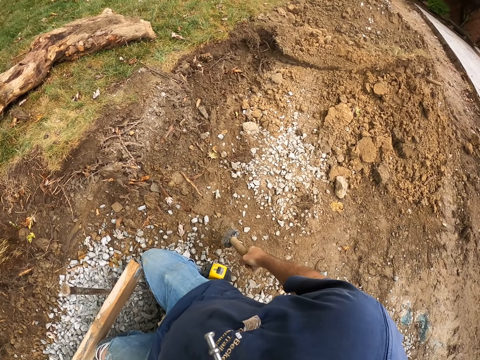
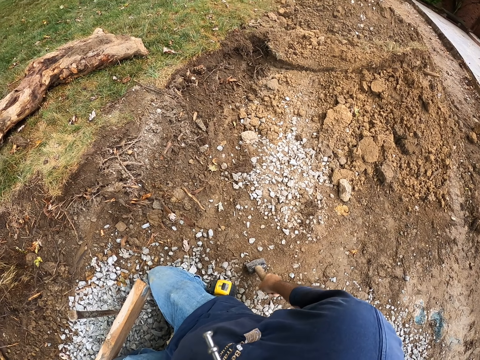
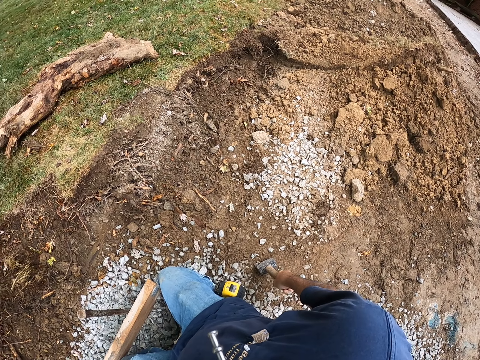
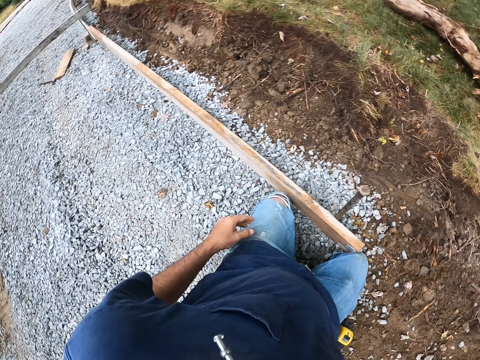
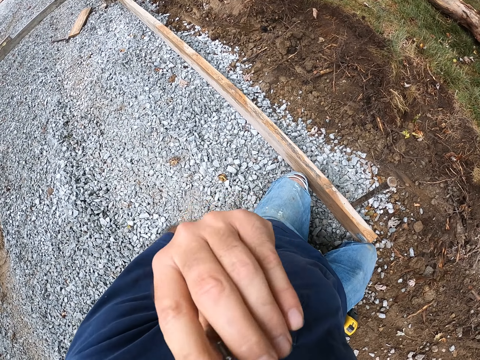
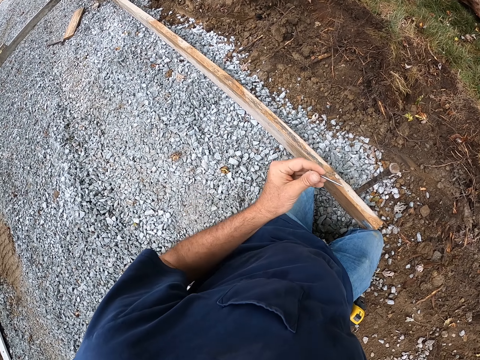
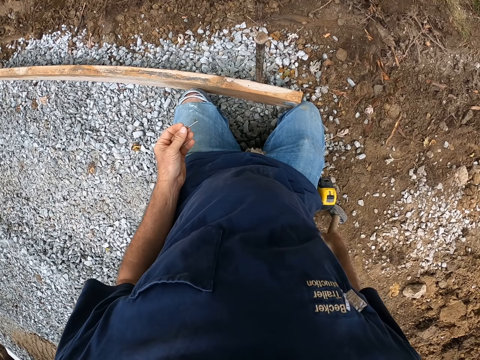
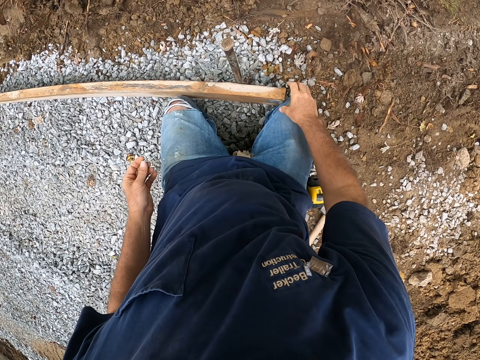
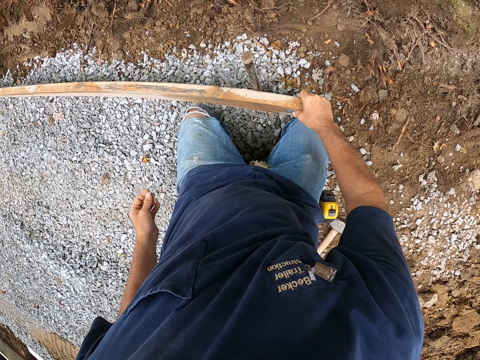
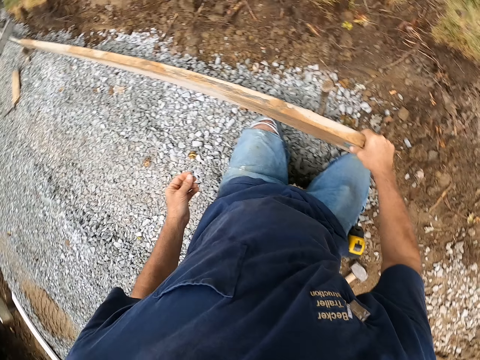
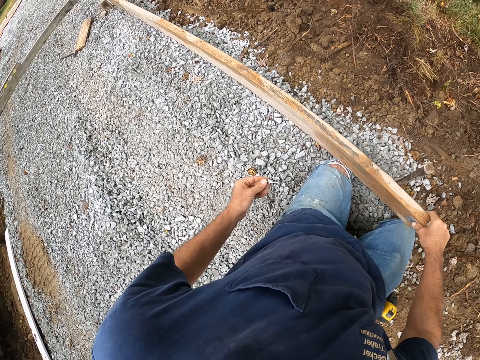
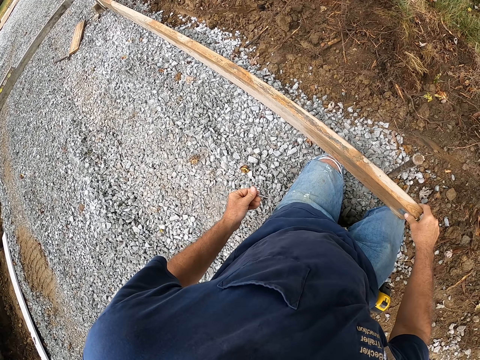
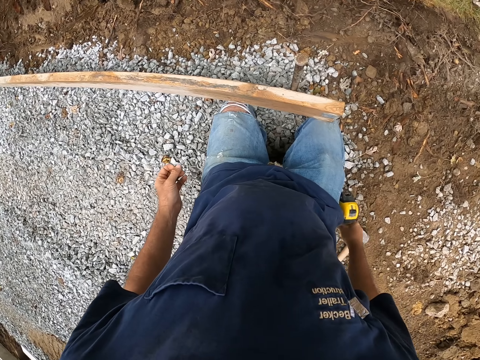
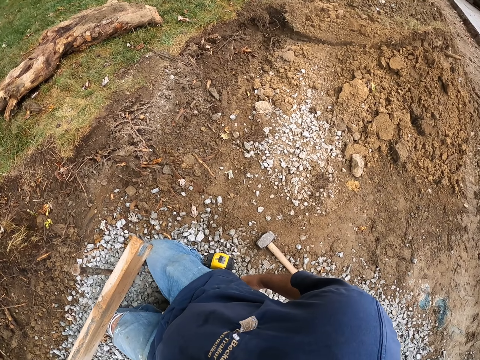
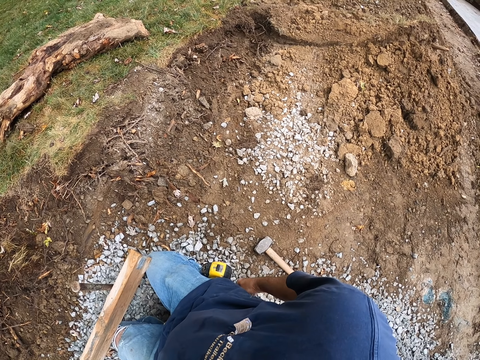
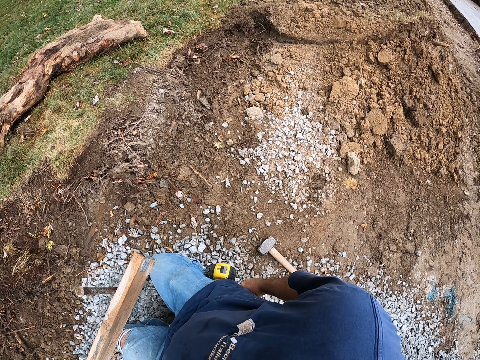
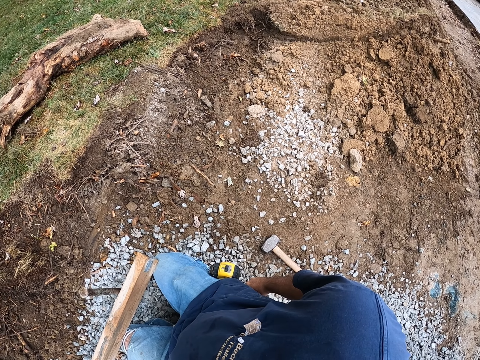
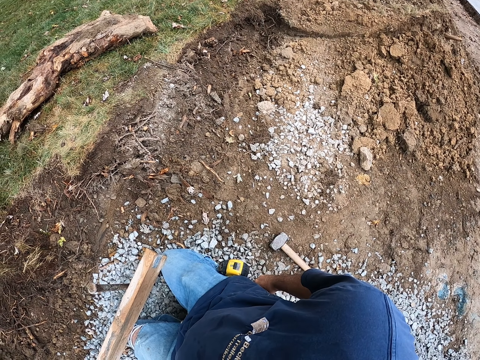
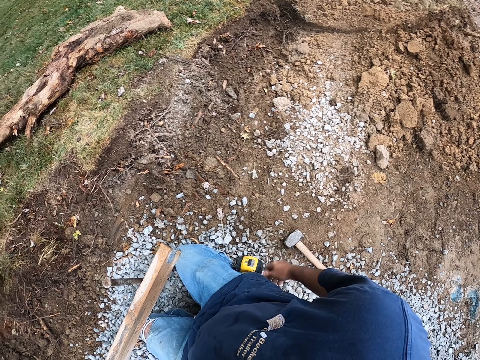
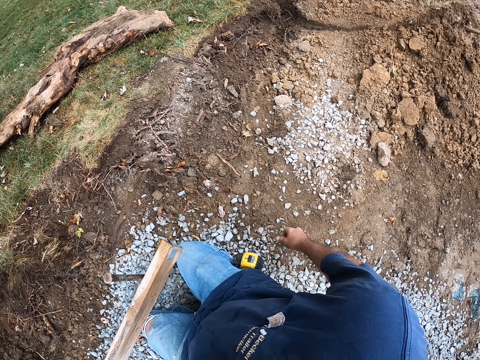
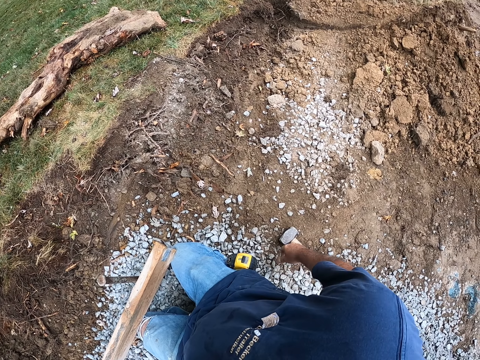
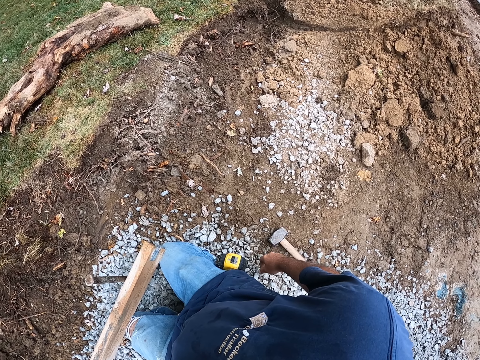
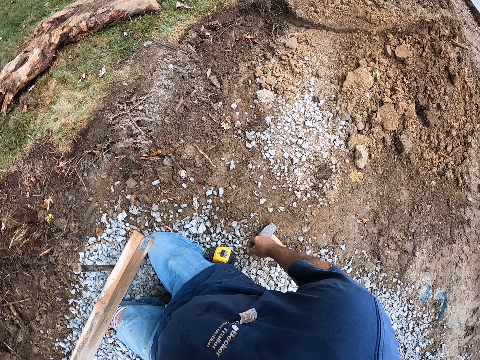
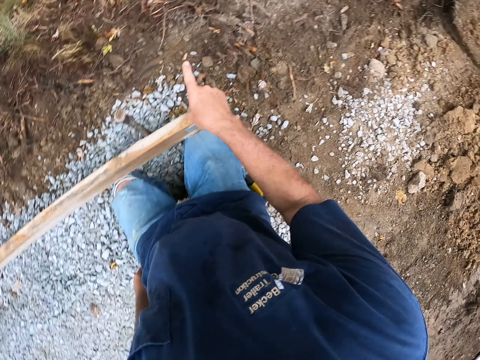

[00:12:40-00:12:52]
The camera wearer looks around. They take a nail. They lift the wood frame.

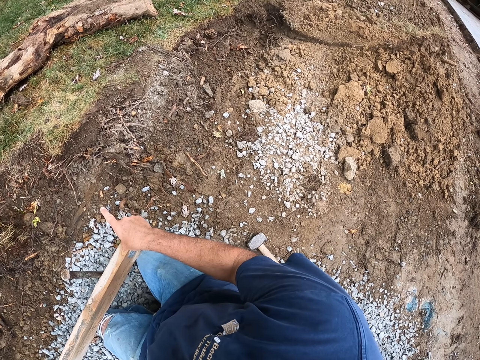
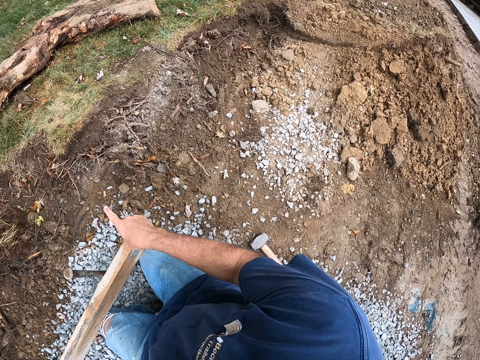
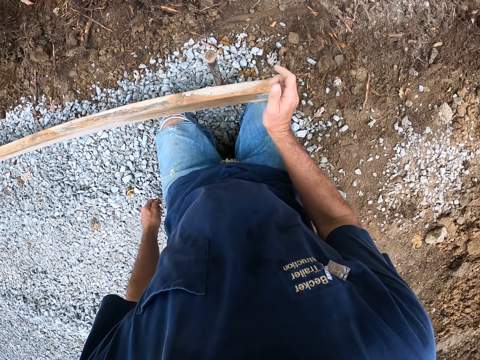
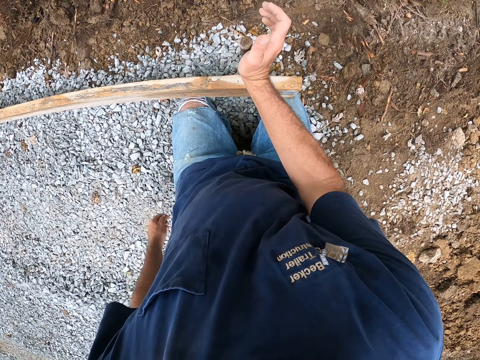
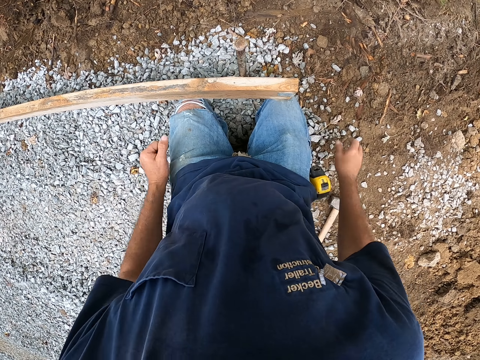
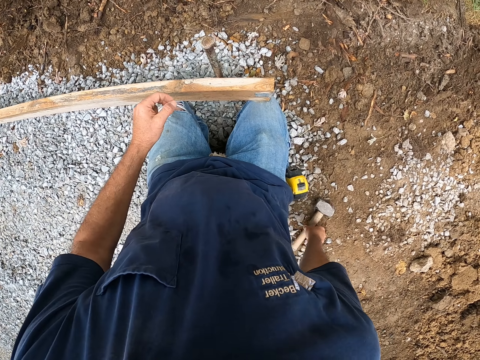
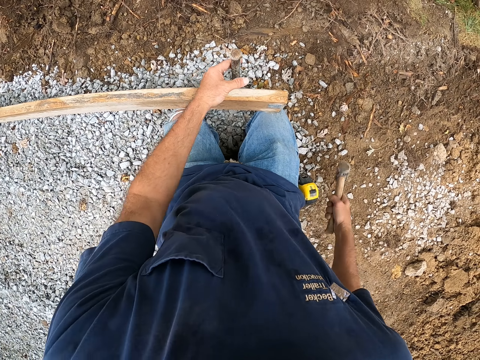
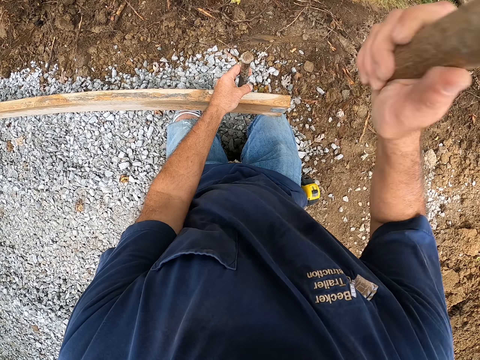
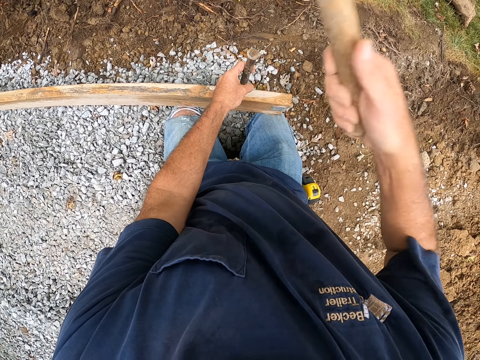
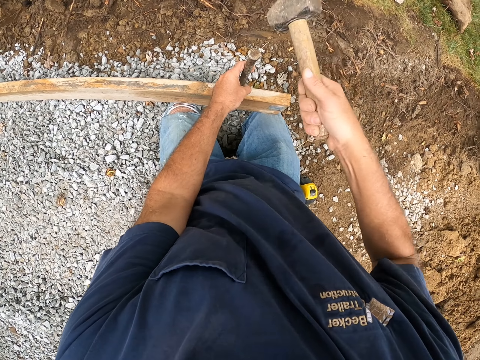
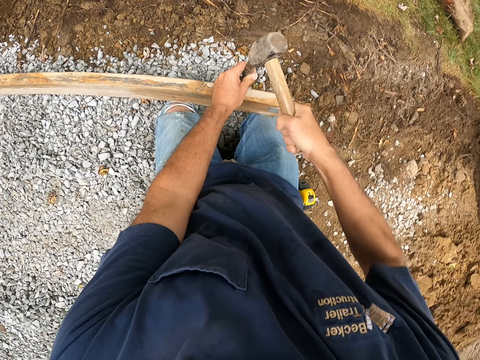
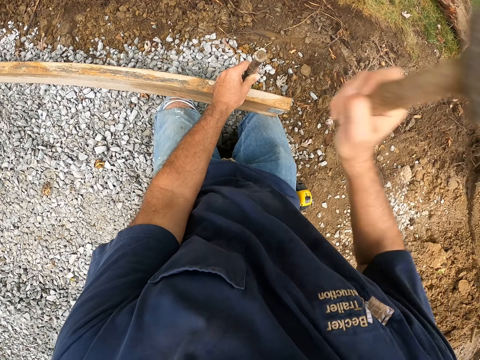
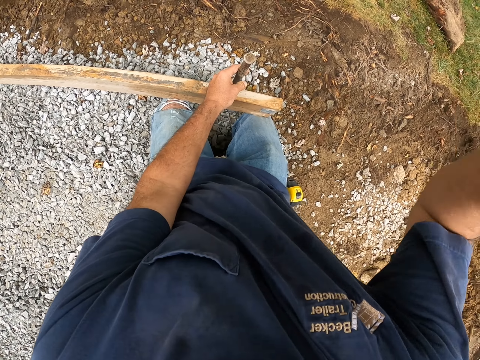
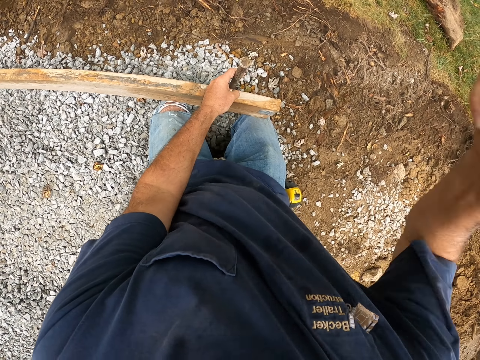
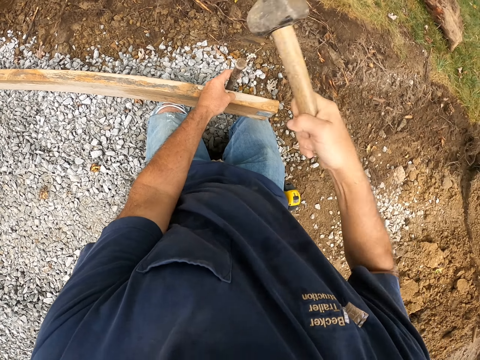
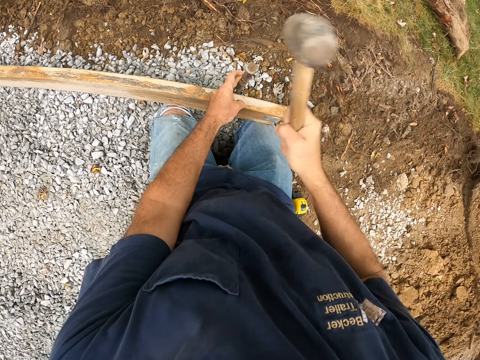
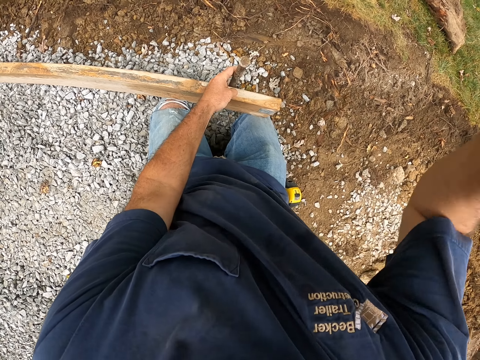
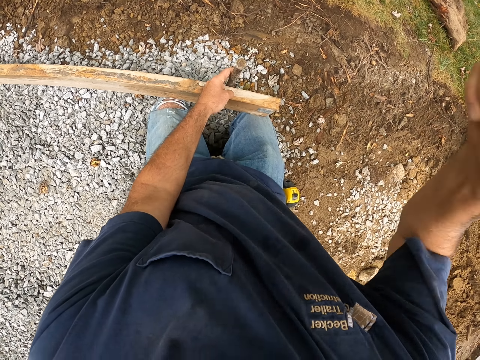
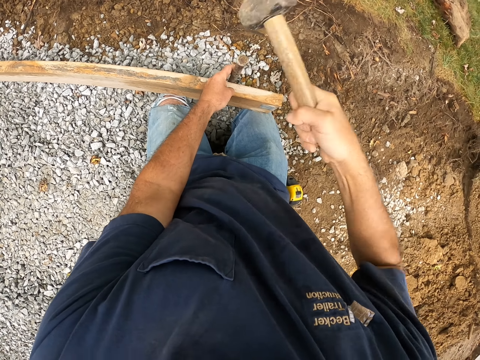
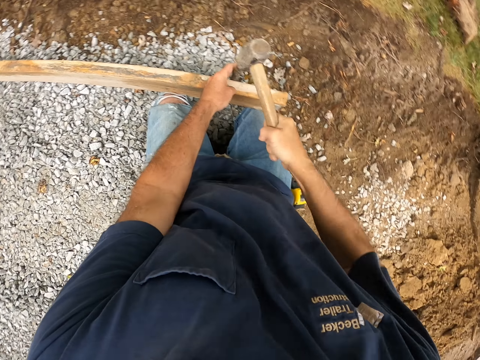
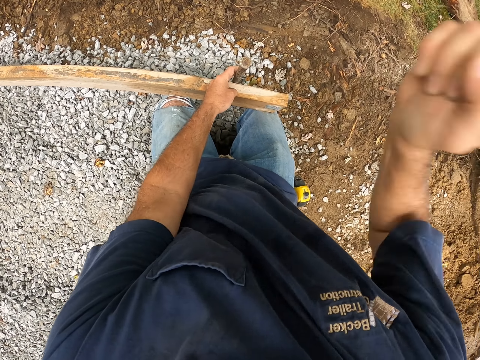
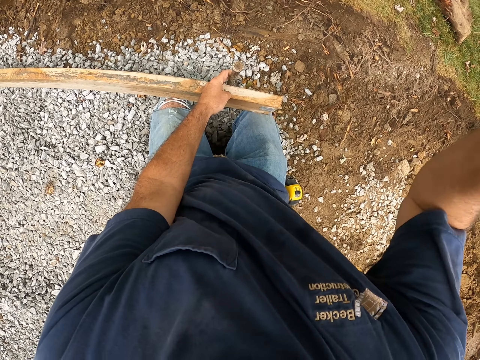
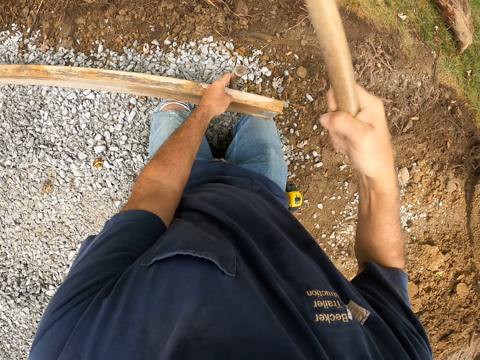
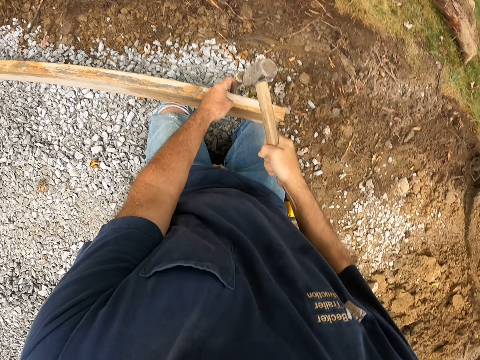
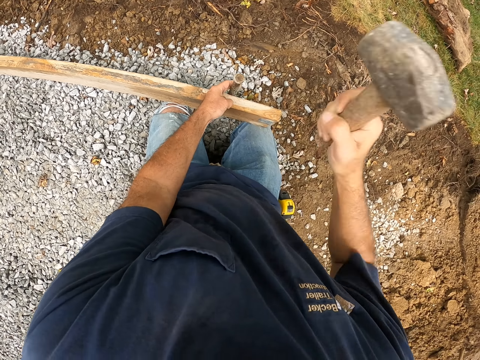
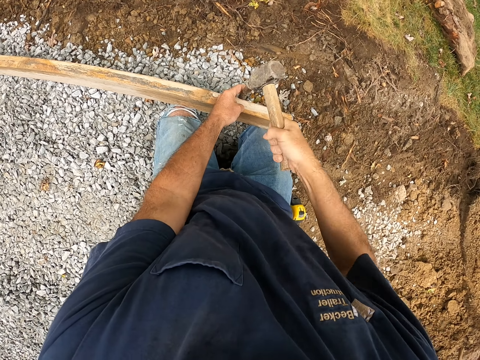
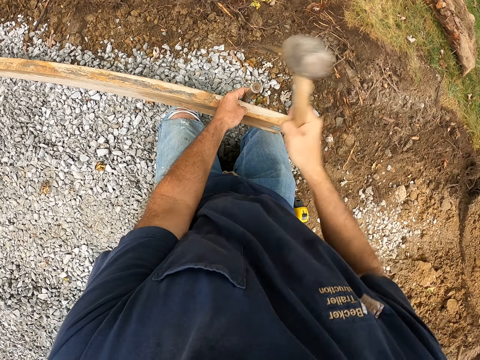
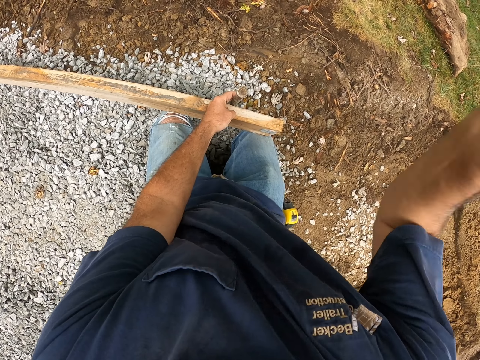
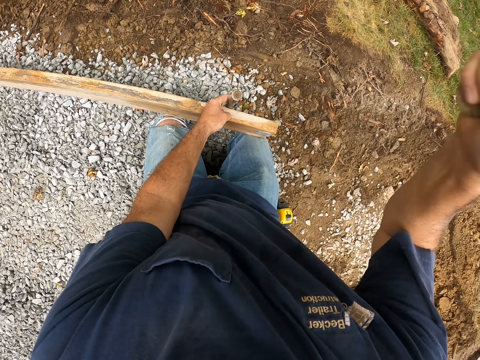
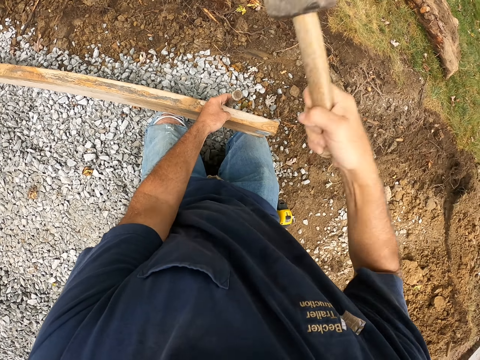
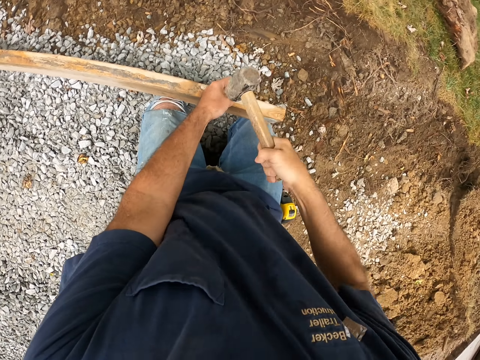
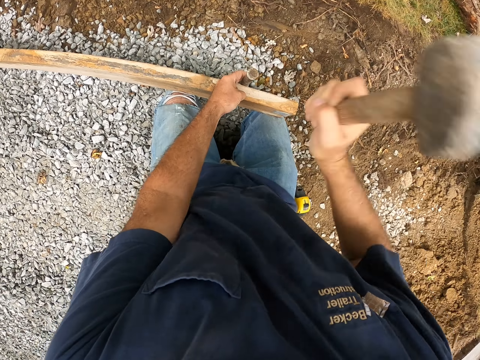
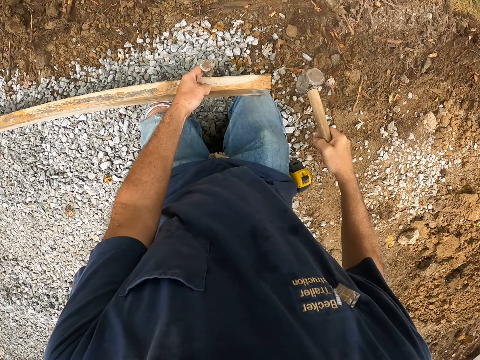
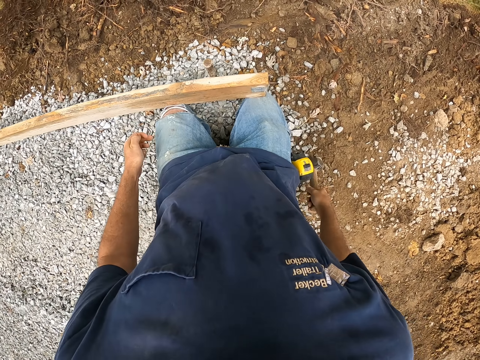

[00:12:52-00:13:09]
The camera wearer picks up a hammer. They drive a metal stick in the ground.
